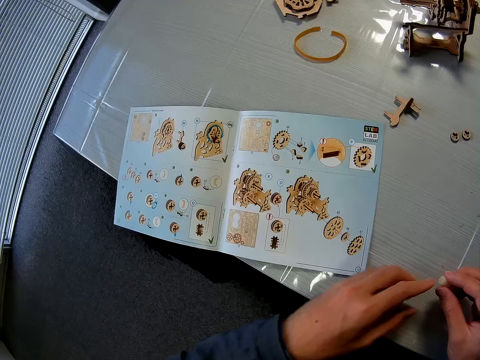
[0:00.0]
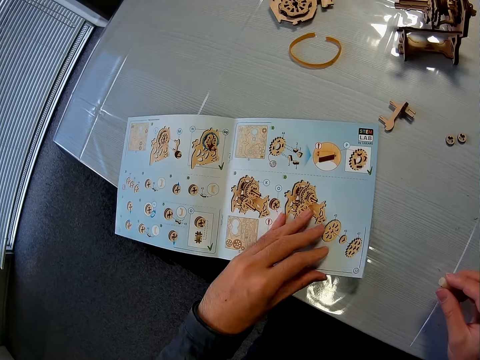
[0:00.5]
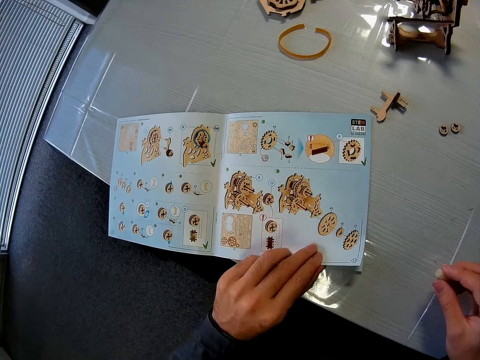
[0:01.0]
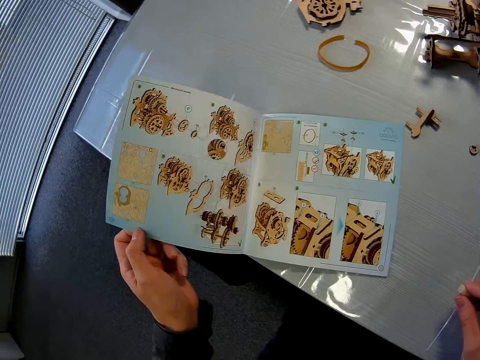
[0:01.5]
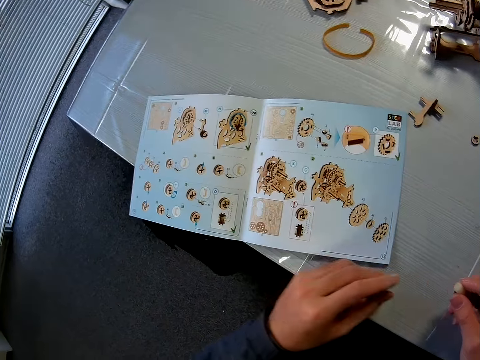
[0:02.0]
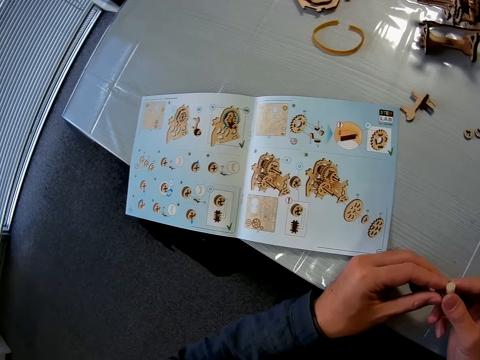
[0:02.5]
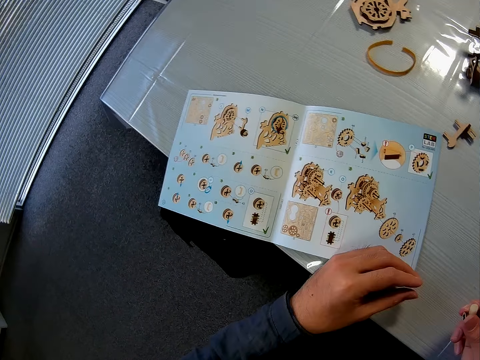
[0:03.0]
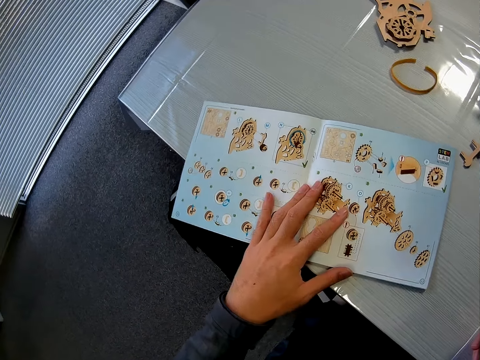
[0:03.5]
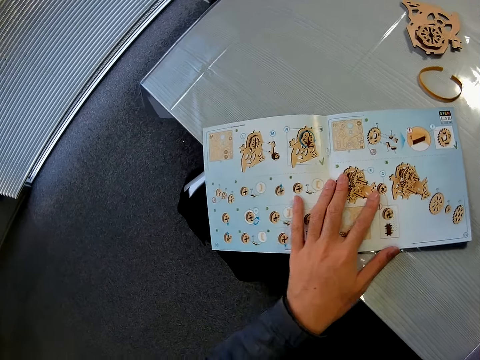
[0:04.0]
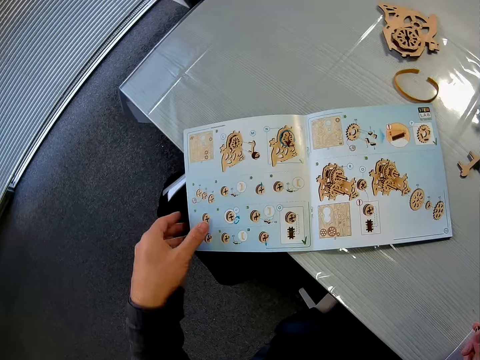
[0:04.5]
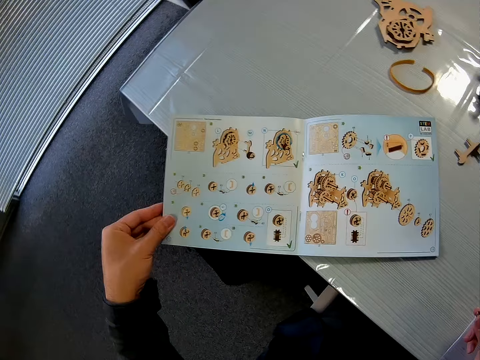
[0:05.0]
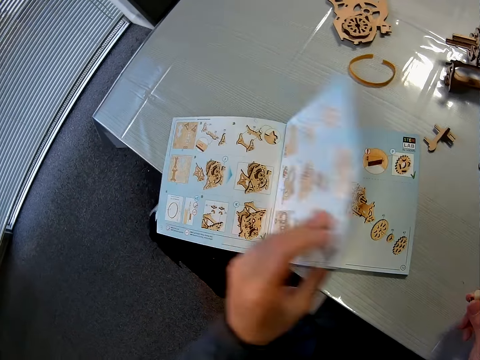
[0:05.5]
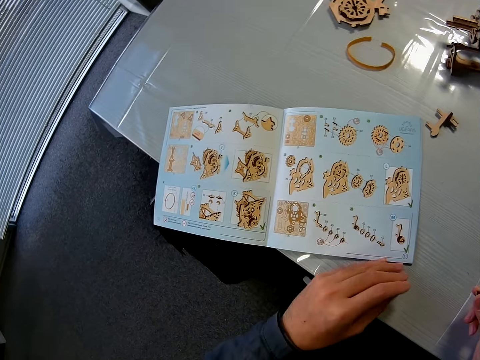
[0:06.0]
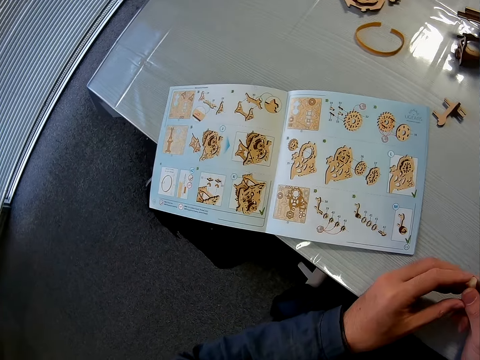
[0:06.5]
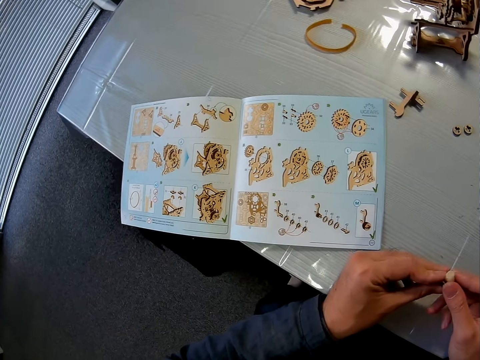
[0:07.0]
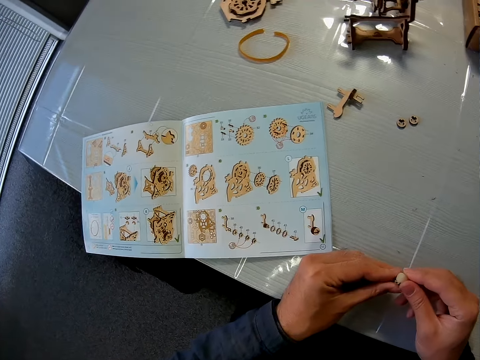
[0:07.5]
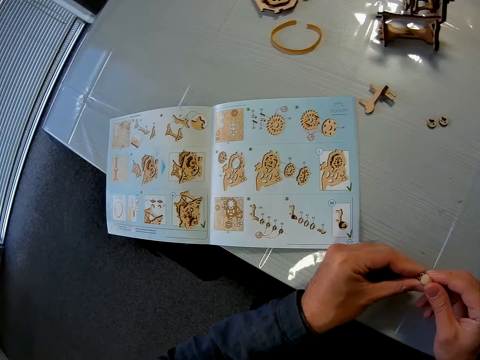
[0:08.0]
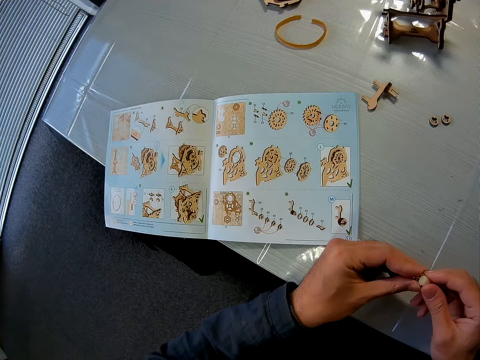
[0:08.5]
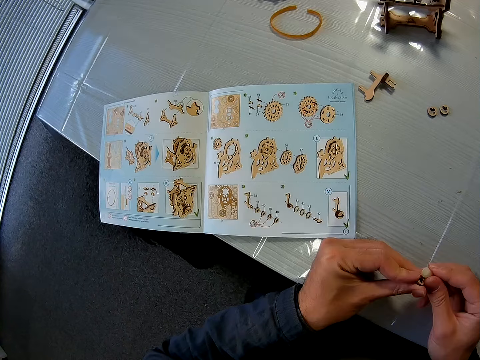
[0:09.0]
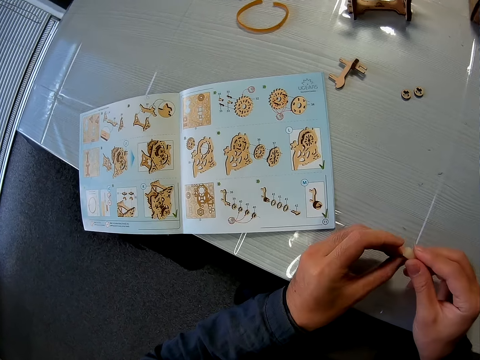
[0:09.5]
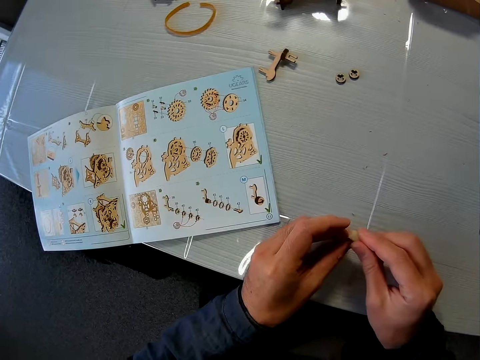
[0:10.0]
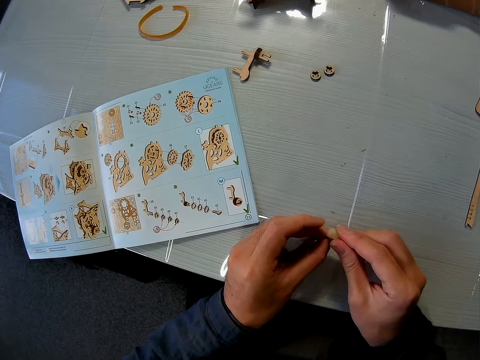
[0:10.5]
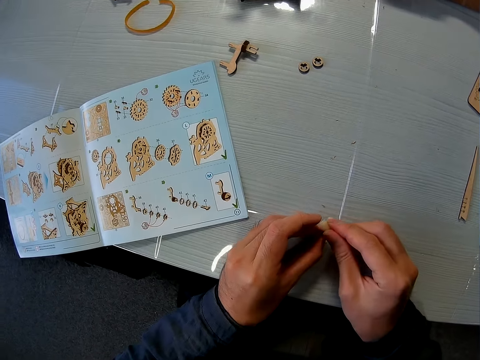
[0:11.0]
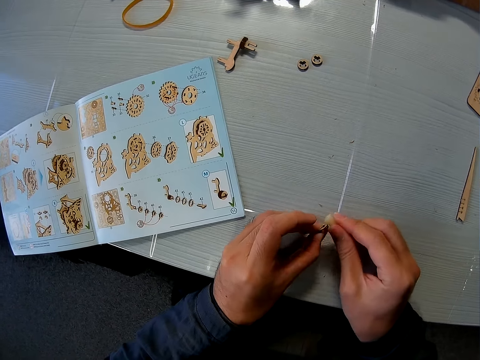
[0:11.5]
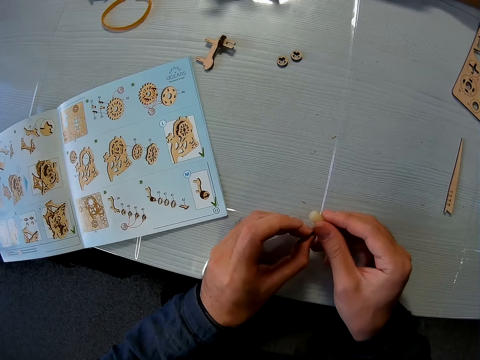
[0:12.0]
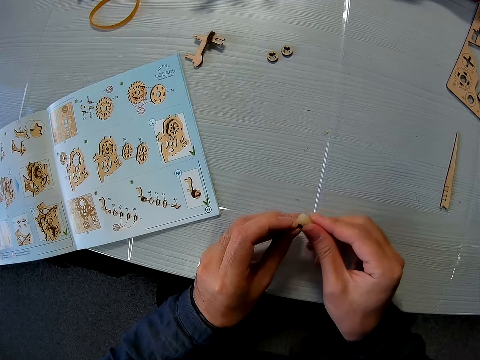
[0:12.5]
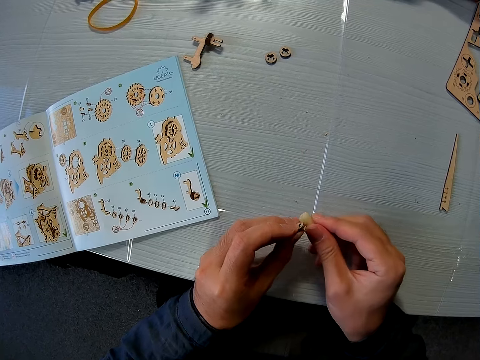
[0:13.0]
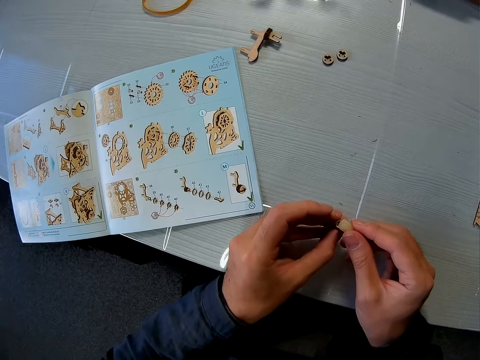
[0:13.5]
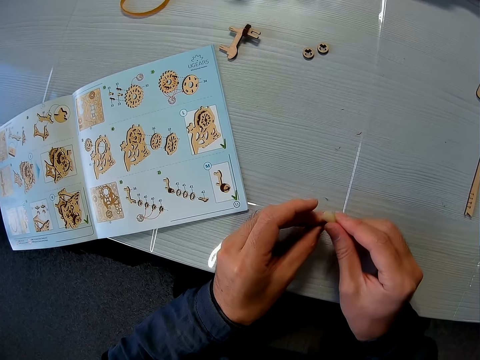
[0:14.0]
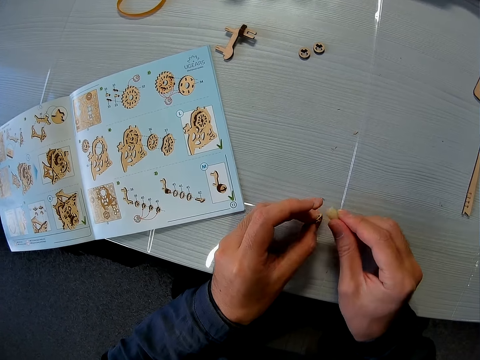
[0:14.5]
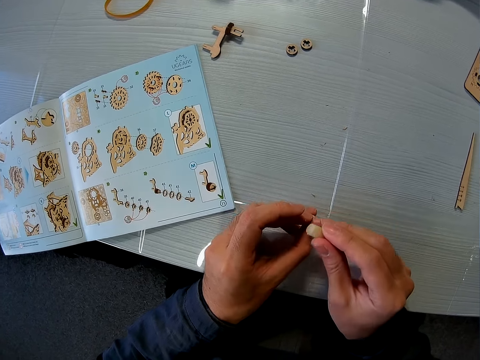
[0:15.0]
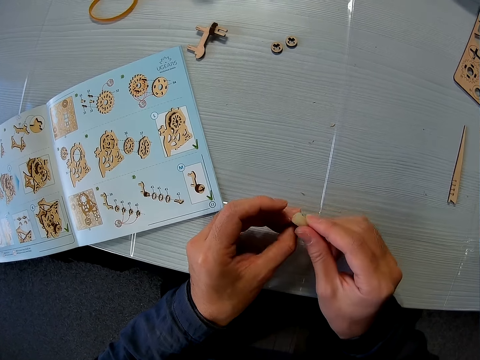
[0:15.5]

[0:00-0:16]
The camera wearer holds a sandpaper block. They hold glue. They touch a book. They open the book. They adjust the book. They drag the book on the table. They open the book. They open another page. They smoothen a small piece with the sandpaper block. They hold the glue and an art piece. They apply the glue on the art piece.

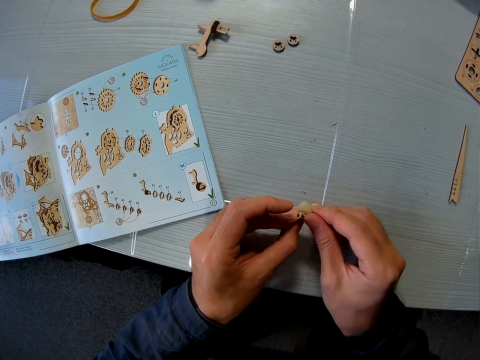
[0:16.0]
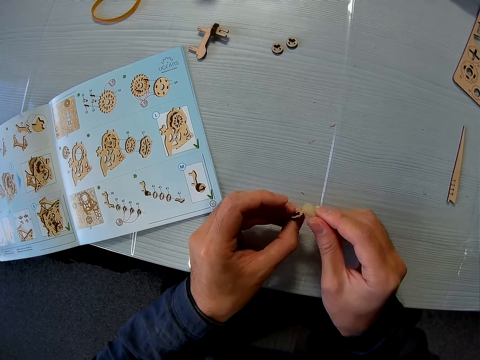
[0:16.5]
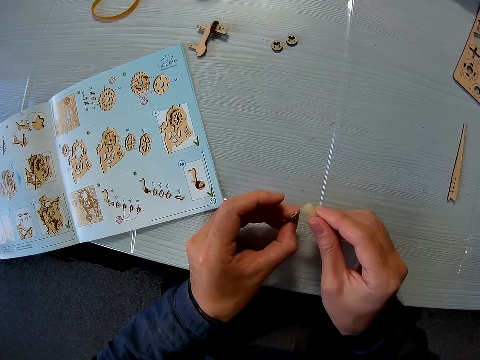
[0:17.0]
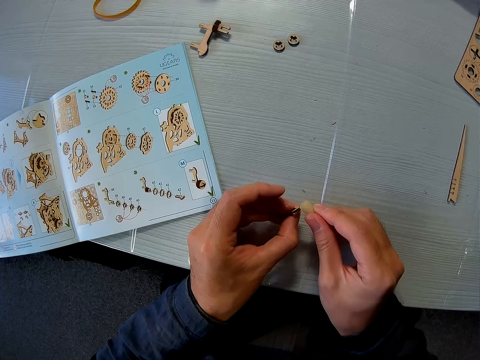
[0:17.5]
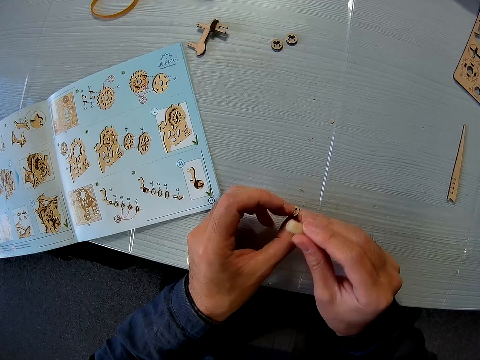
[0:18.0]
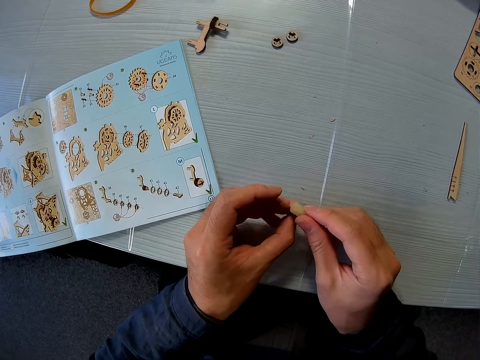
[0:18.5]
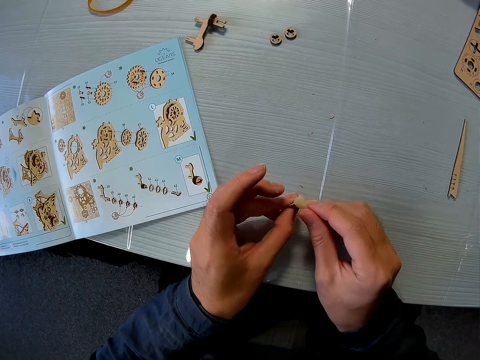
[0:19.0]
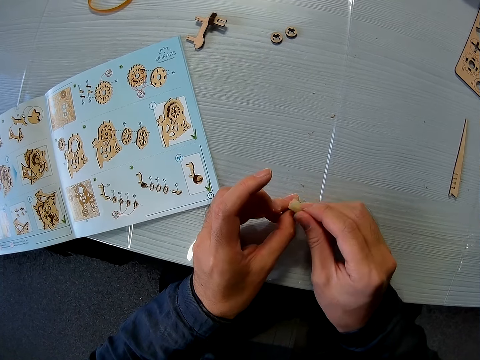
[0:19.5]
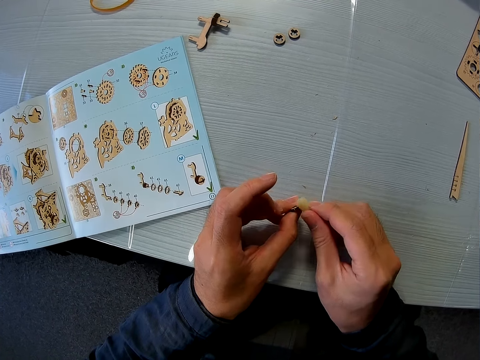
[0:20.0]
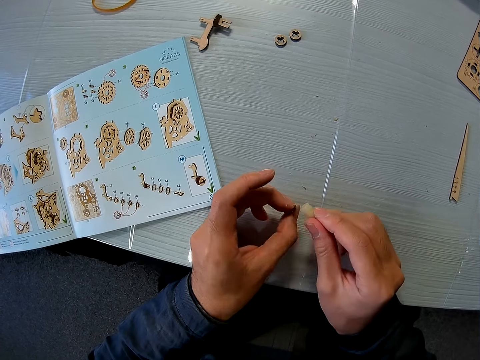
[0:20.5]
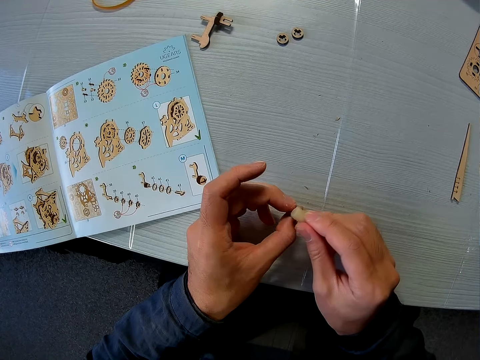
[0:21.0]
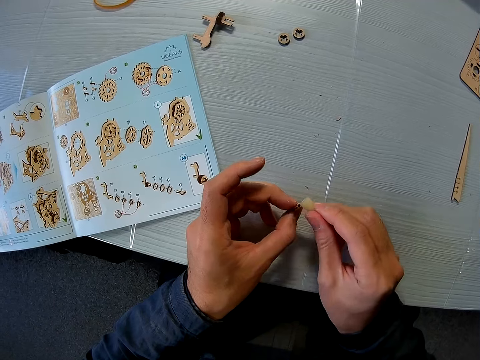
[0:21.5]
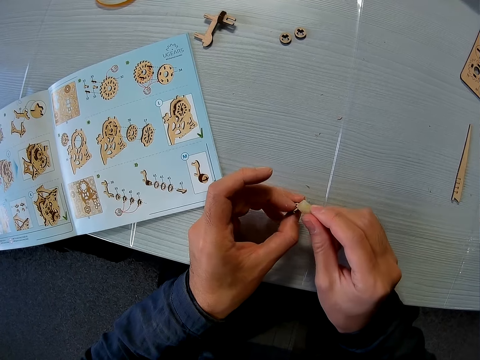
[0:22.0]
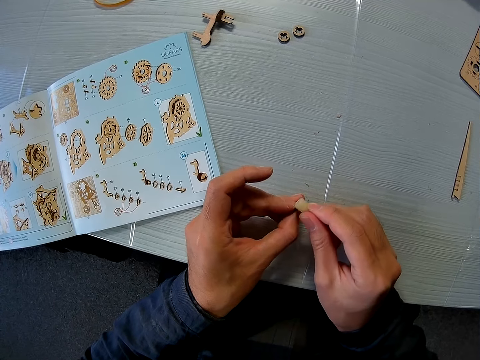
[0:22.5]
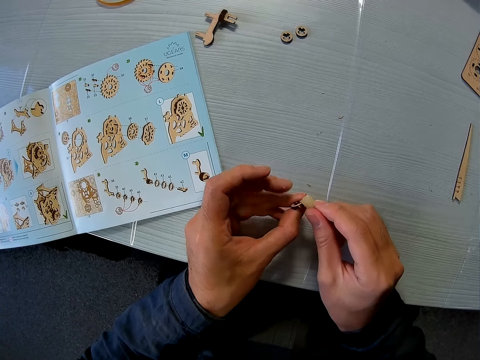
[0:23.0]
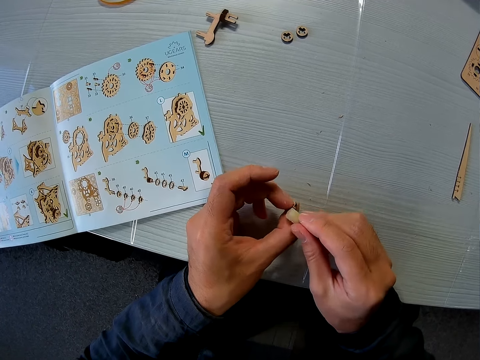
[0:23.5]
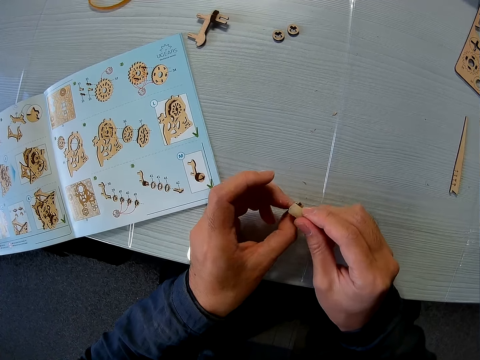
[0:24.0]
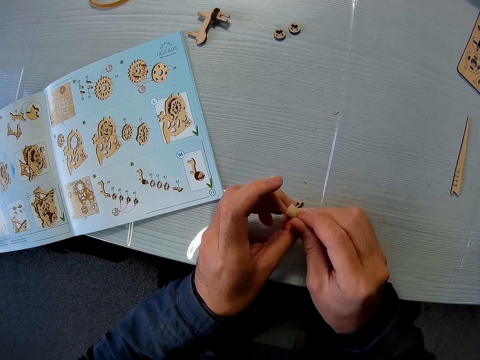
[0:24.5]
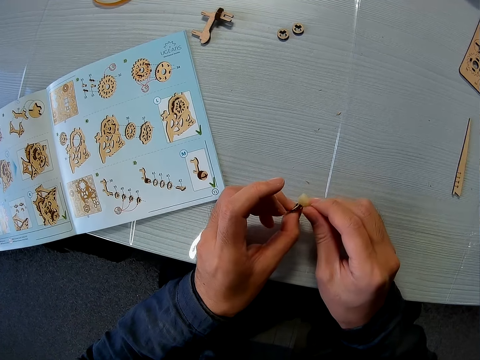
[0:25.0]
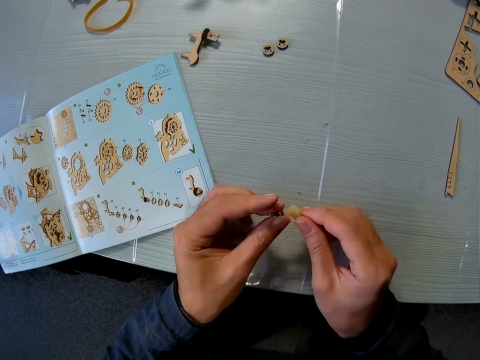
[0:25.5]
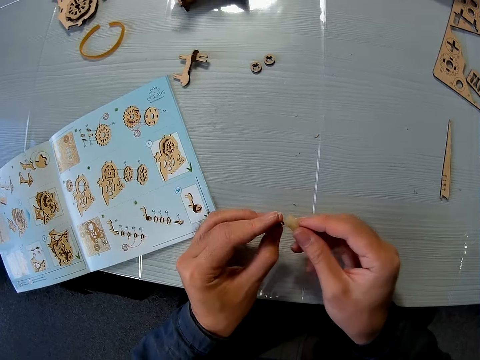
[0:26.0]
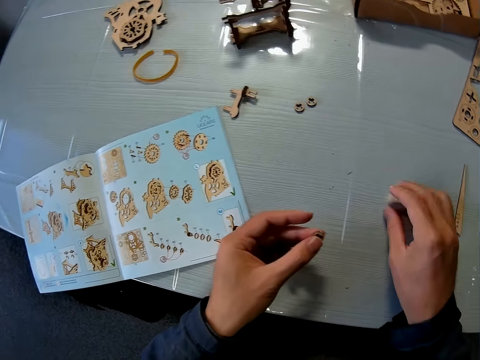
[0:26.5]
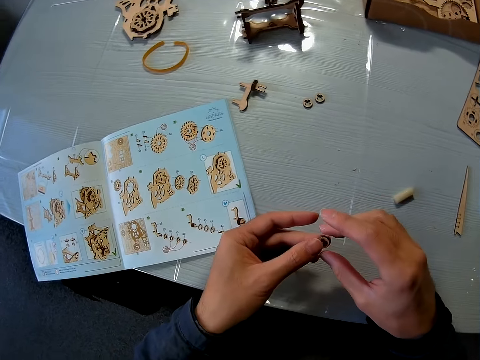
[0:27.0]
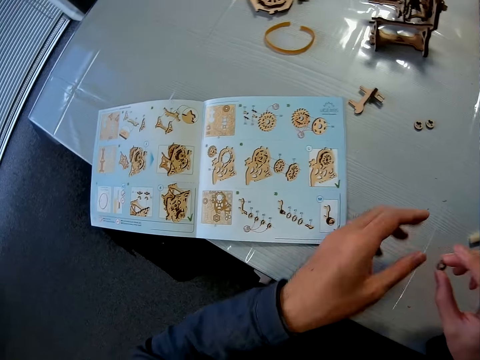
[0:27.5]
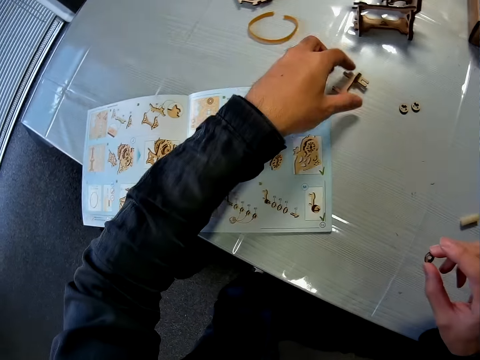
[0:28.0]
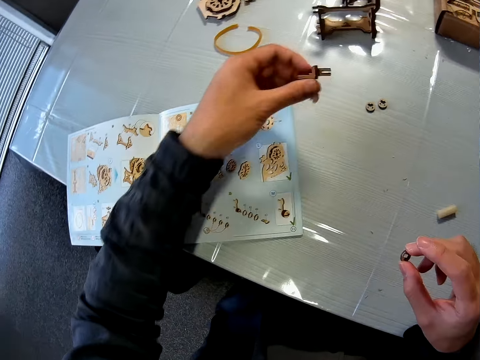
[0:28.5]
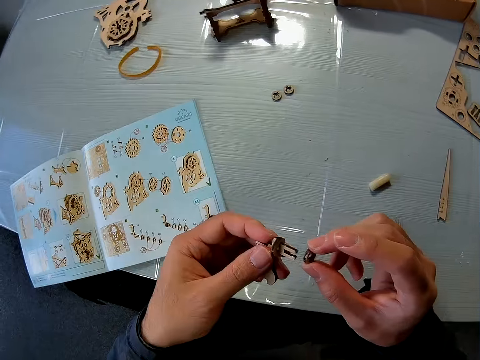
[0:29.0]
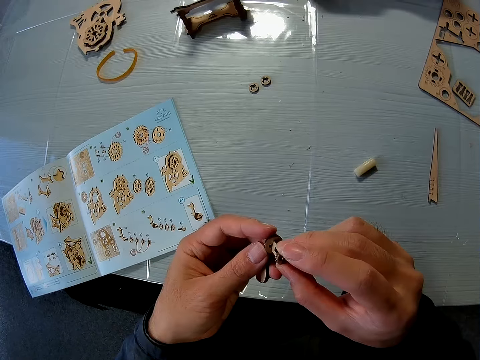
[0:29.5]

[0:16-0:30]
The camera wearer drops the sandpaper block. He places the glue on the table. He passes the puzzle piece from his left hand to his right hand. He holds the art piece. He picks up a puzzle piece with his left hand from the table. He attaches the puzzle pieces together.
